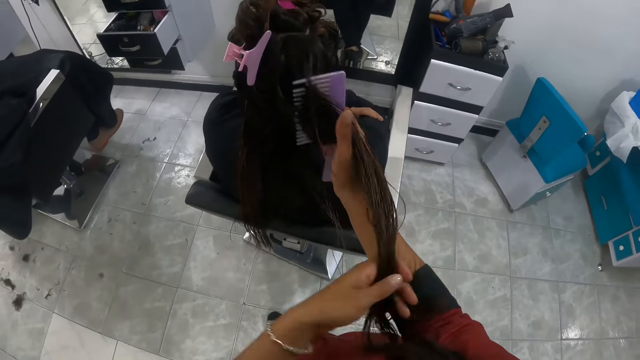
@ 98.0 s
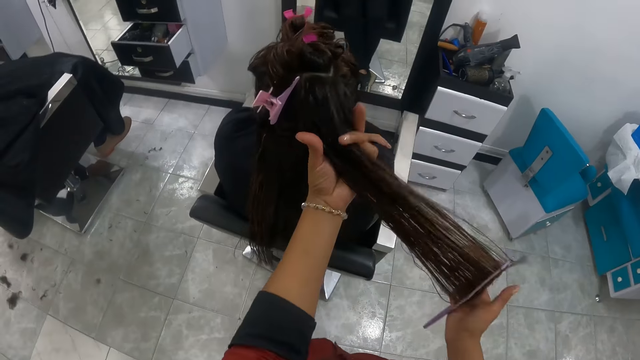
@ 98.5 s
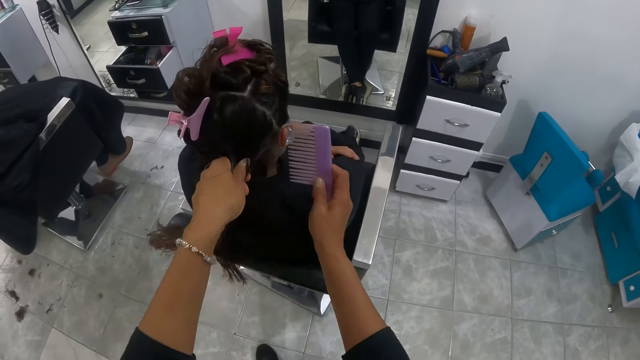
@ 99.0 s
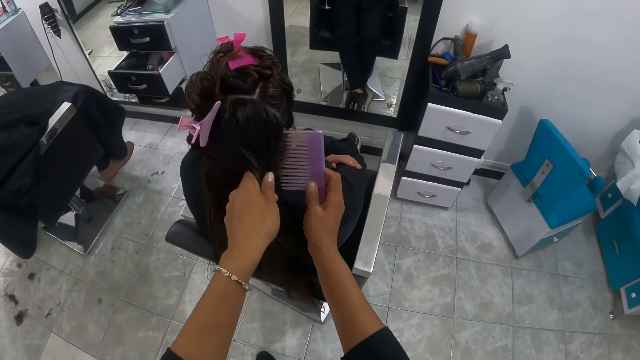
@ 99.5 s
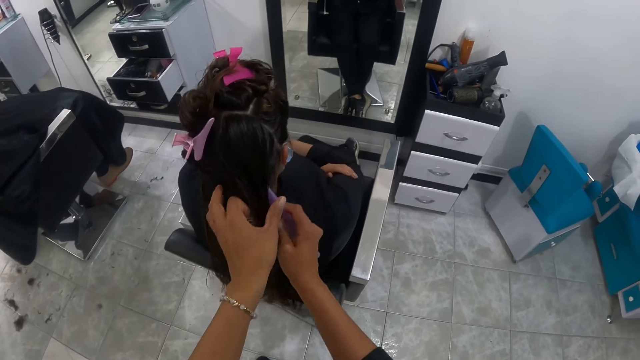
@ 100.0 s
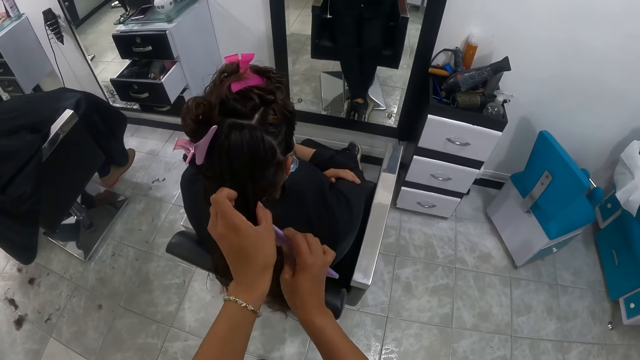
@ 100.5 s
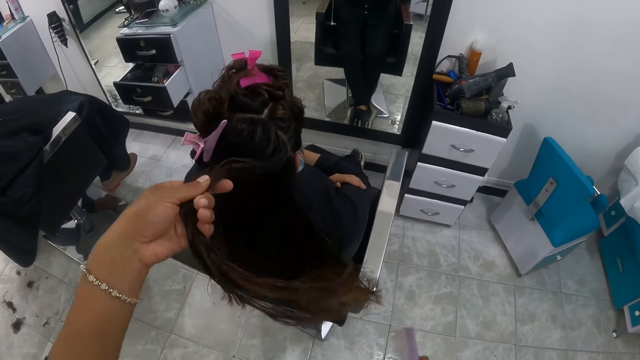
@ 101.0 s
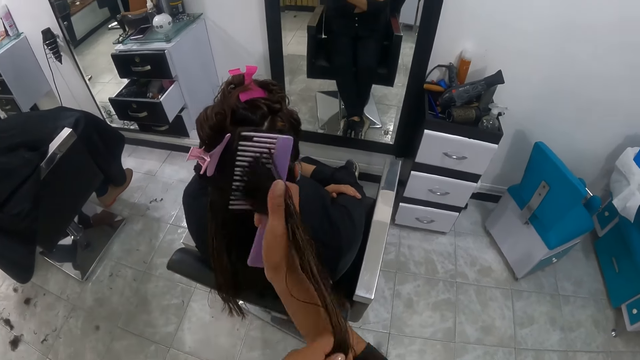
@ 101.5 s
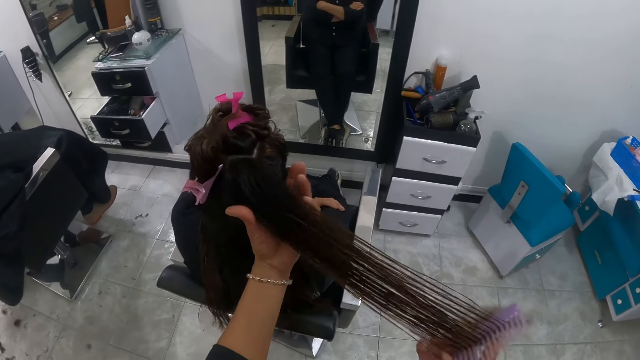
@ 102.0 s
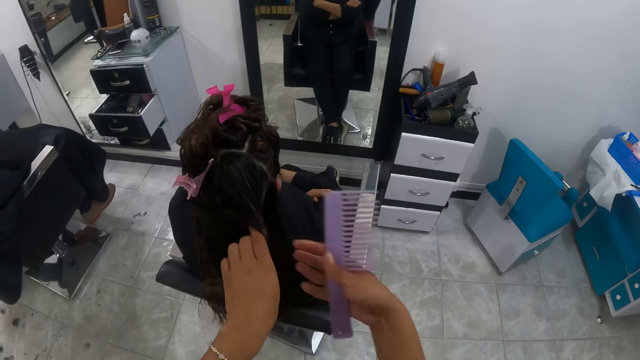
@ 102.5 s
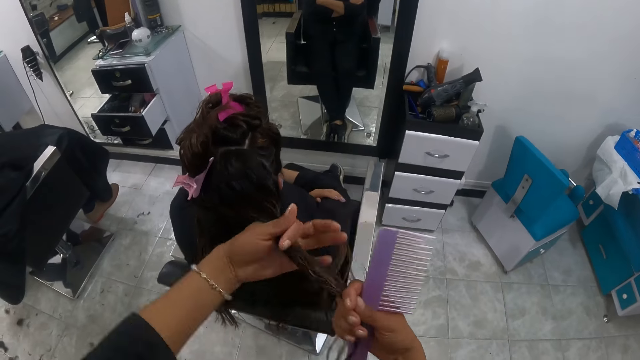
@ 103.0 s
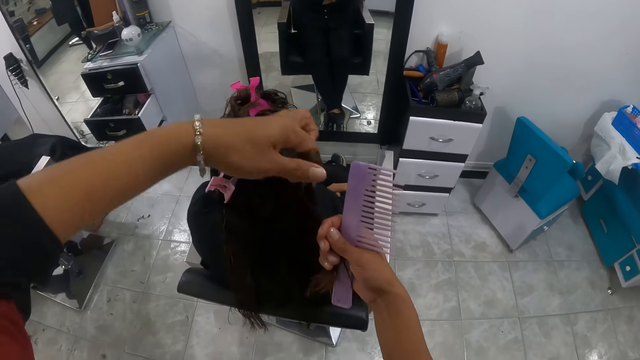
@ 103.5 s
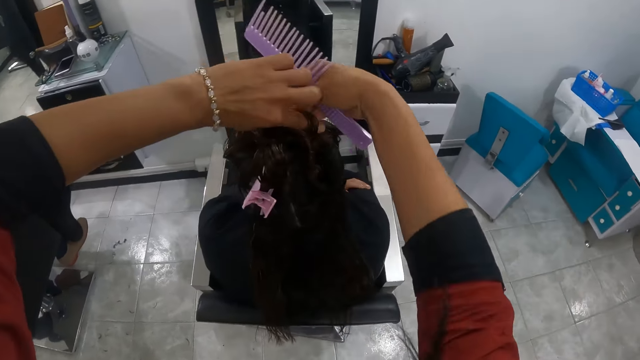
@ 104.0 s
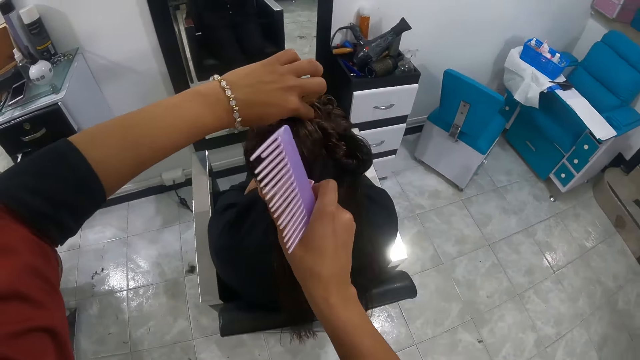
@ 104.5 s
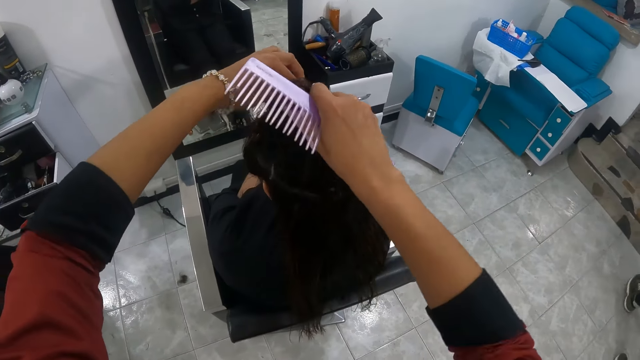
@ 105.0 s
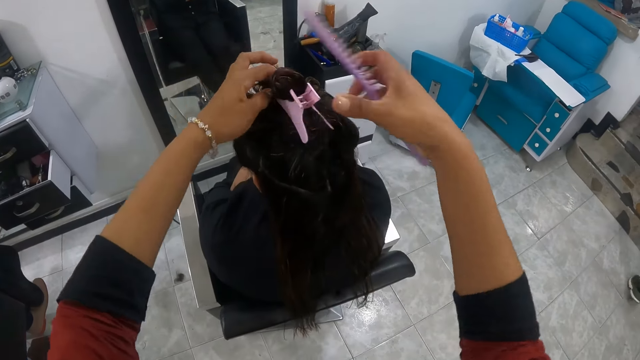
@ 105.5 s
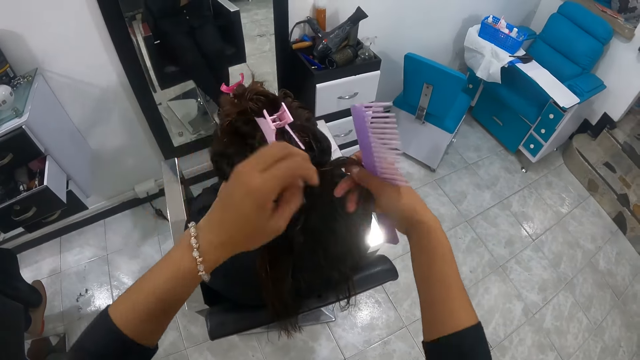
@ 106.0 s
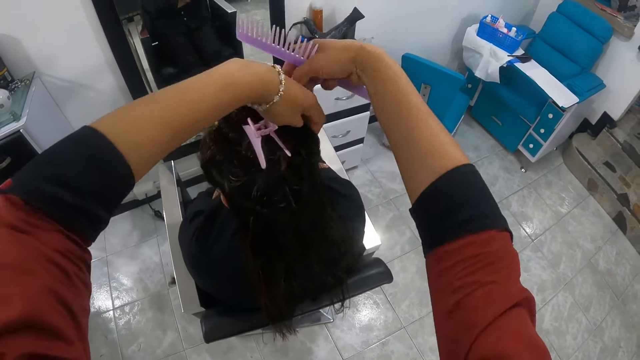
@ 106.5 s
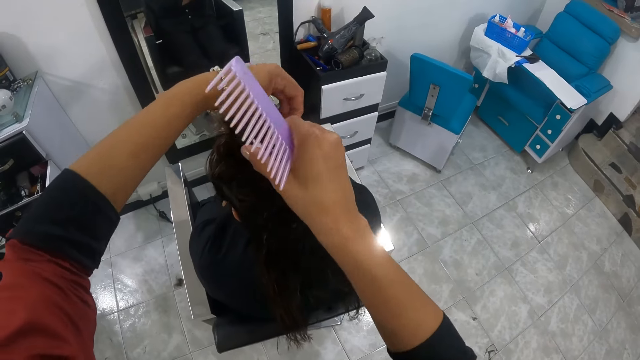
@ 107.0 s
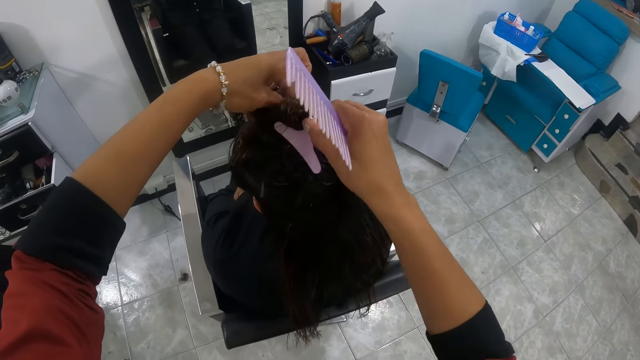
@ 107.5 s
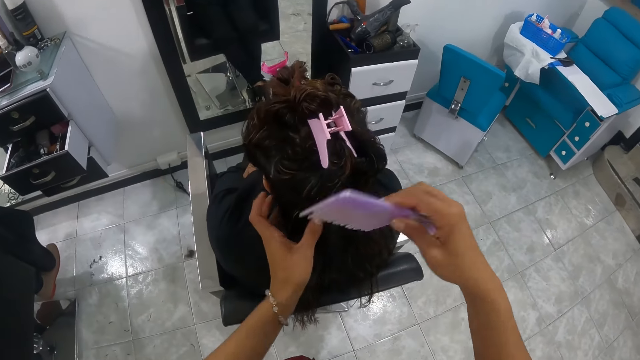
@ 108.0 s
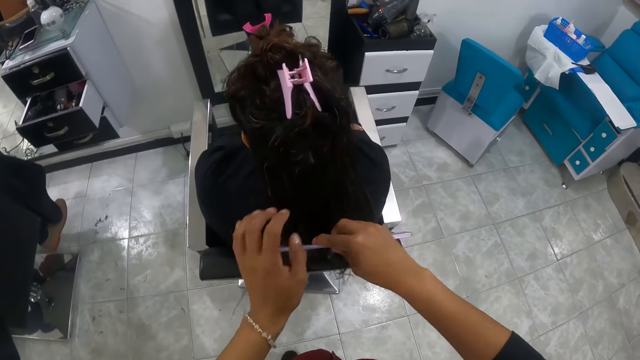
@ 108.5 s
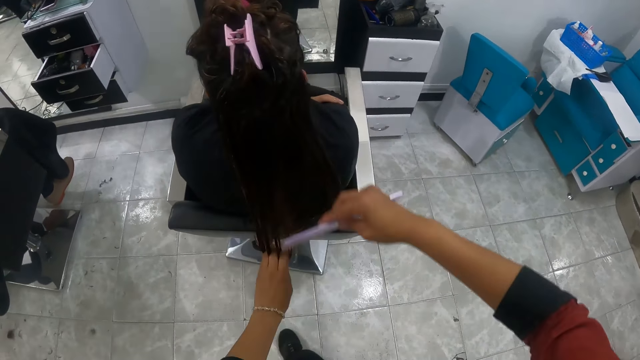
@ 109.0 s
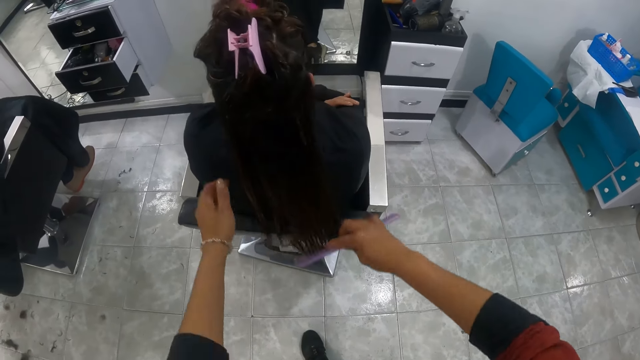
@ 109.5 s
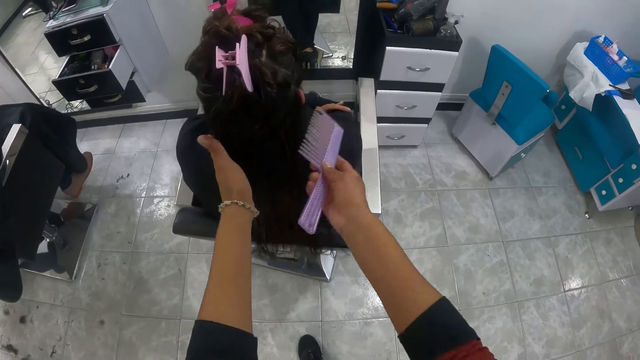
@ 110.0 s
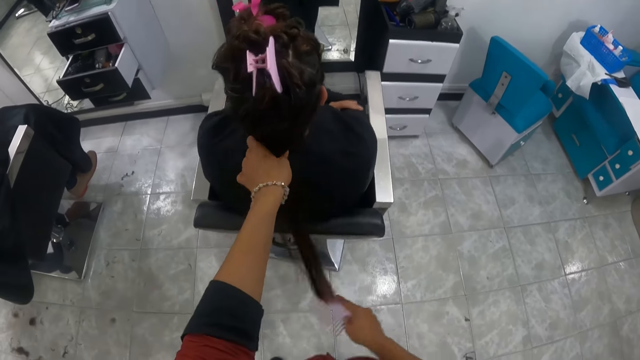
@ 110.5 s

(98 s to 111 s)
The camera wearer combs the woman's hair with the comb in her right hand. She rolls the woman's hair with her left hand. She picks up the hair clip. She clips the woman's hair with the hair clip in her right hand. She adjusts the woman's hair with her left hand. She combs the woman's hair with the comb in her right hand.

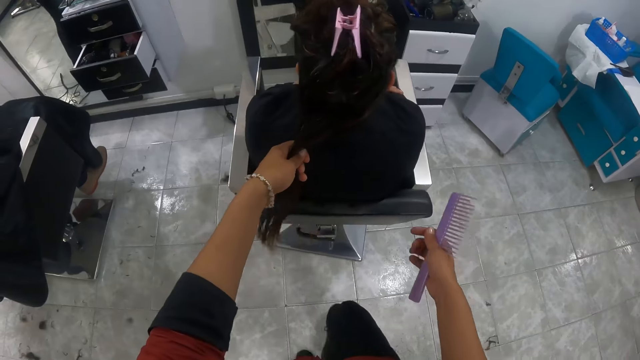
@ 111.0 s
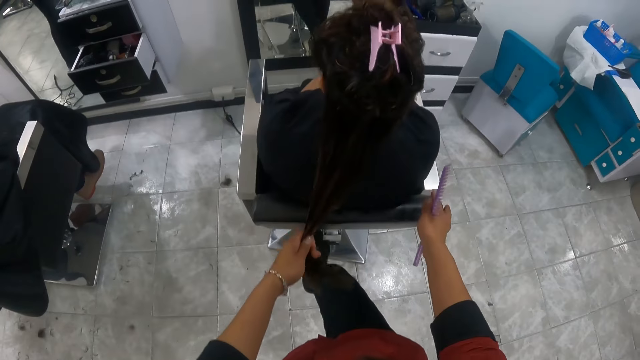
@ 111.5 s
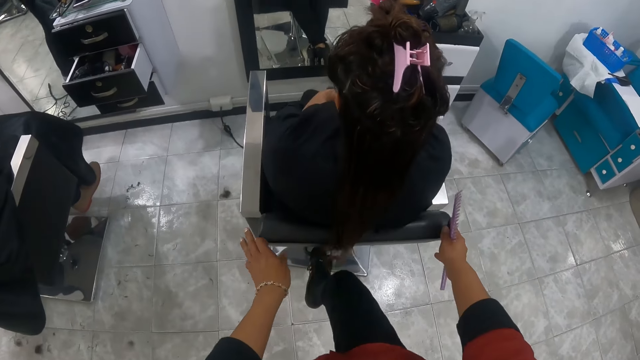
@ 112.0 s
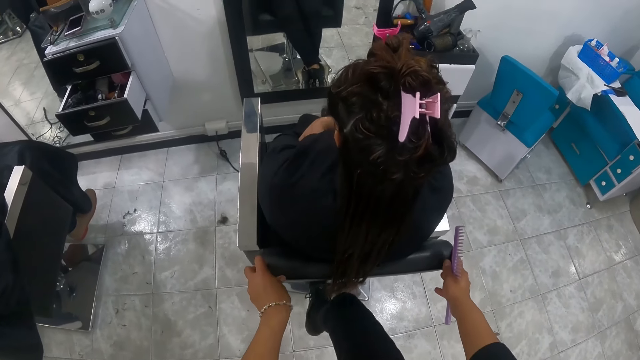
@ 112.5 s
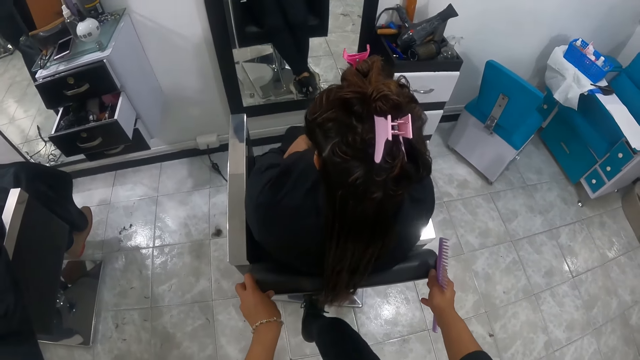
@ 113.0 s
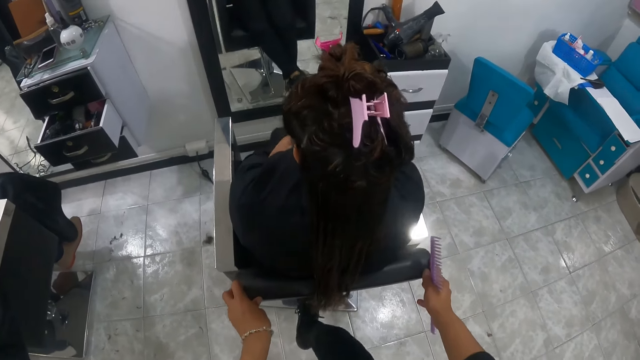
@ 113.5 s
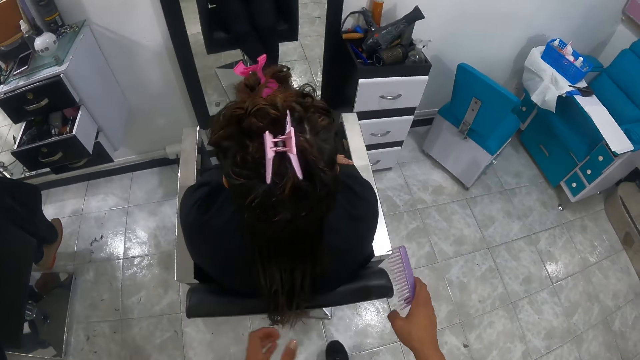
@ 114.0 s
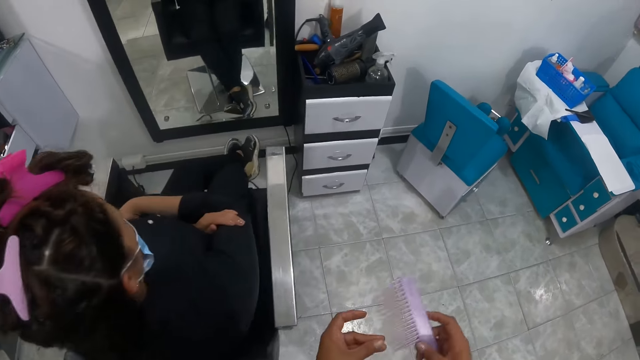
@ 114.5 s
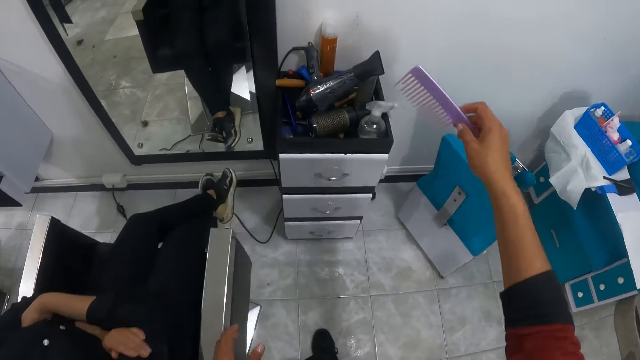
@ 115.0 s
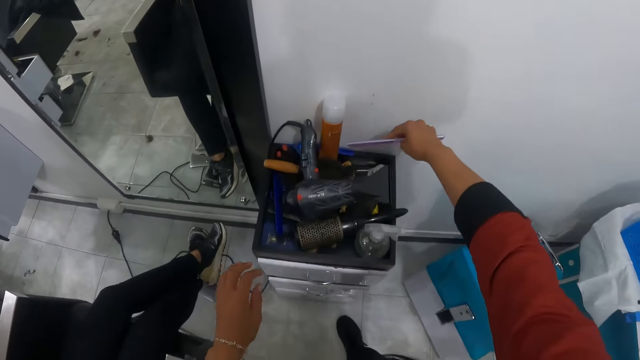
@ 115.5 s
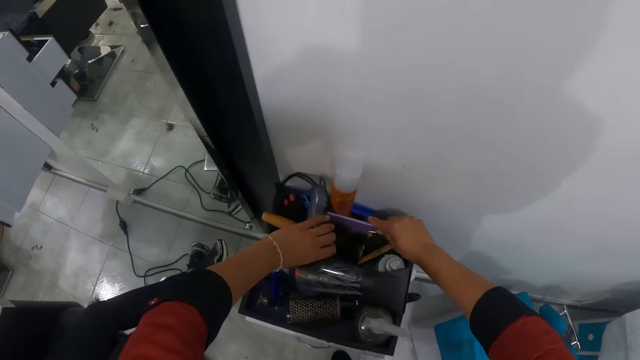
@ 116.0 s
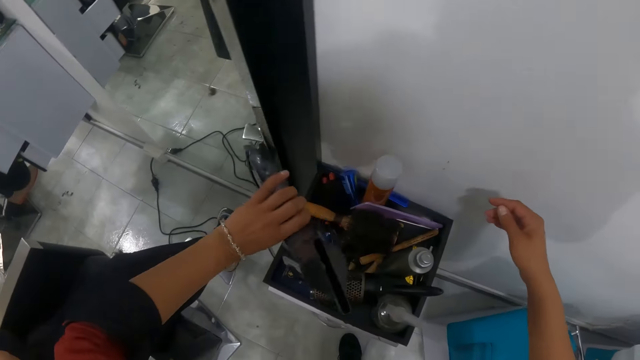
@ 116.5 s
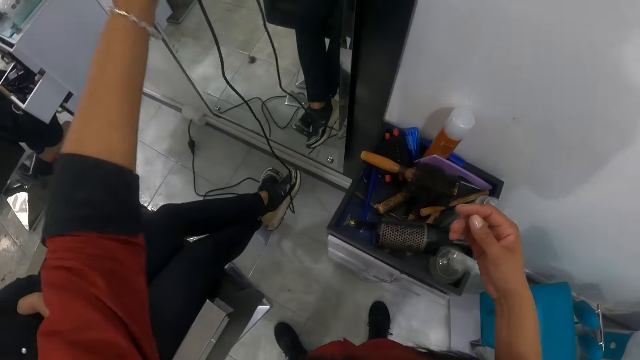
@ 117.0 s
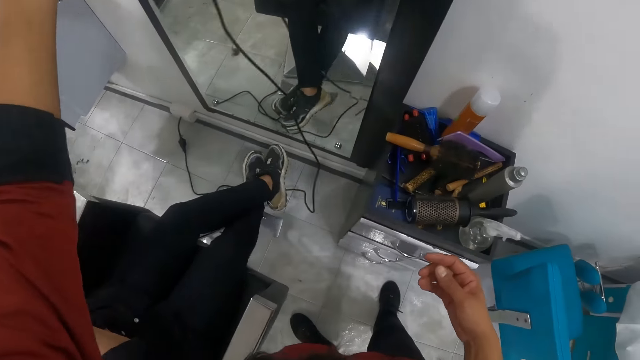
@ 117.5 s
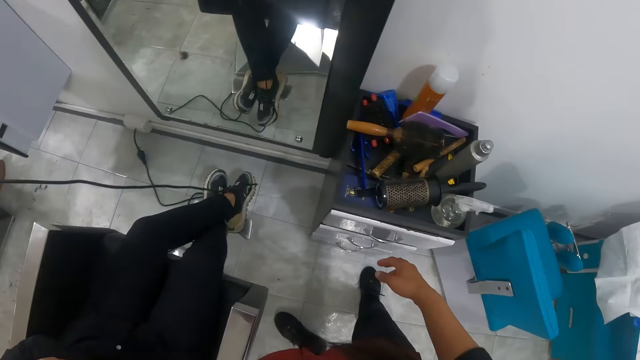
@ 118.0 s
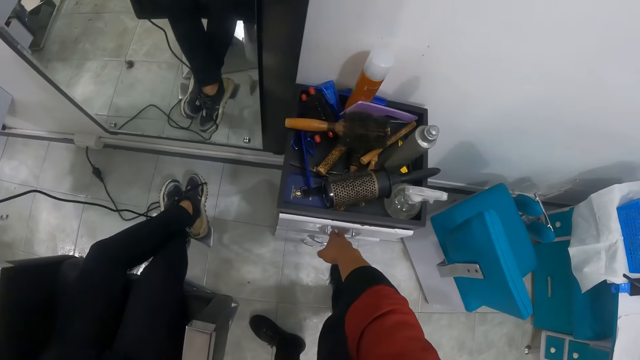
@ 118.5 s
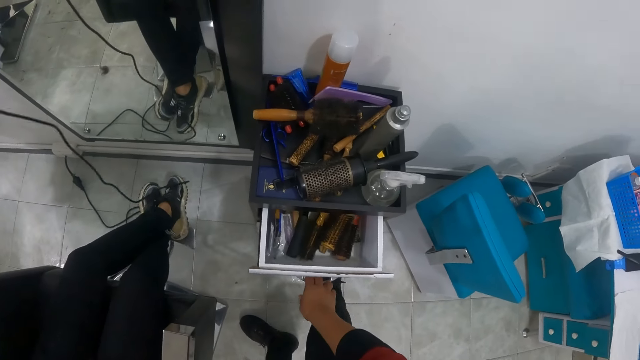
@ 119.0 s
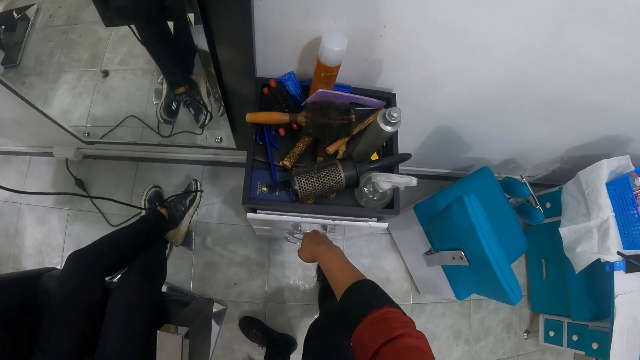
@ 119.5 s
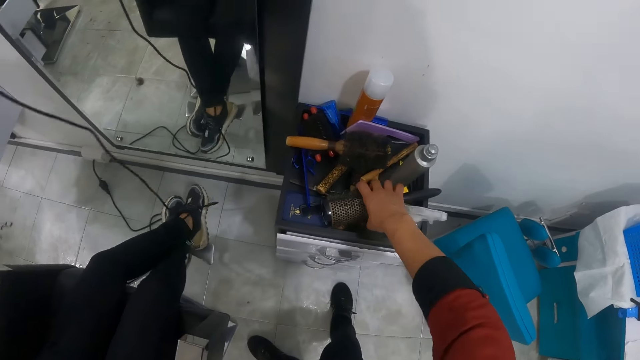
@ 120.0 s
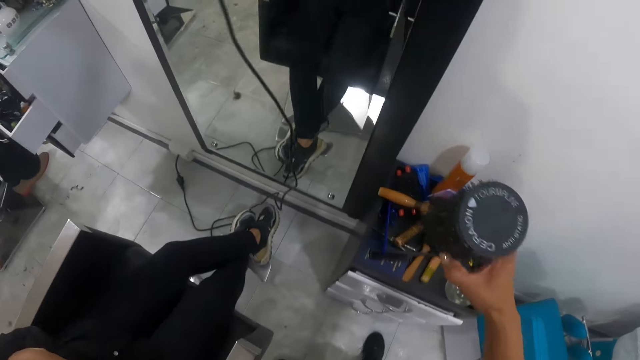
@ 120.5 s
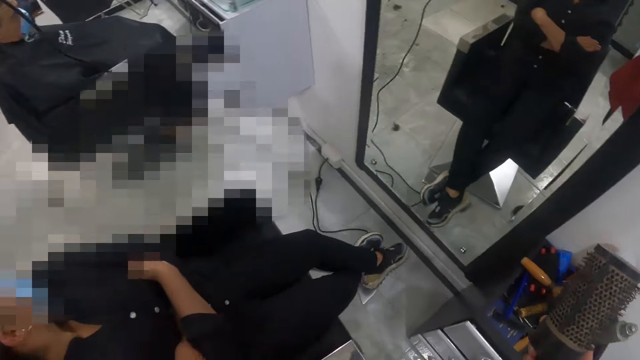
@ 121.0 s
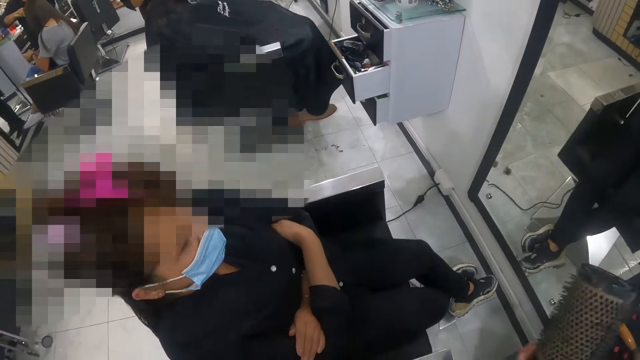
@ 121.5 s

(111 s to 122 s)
The camera wearer adjusts the chair with her right leg. She holds the chair. She drops the comb on the drawer with her right hand. She picks up the hair dryer from the drawer with her left hand. She adjusts the hair dryer with her left hand. She opens the drawer with her right hand. She closes the drawer with her right hand. She picks up the styling hair brush from the drawer with her right hand.
